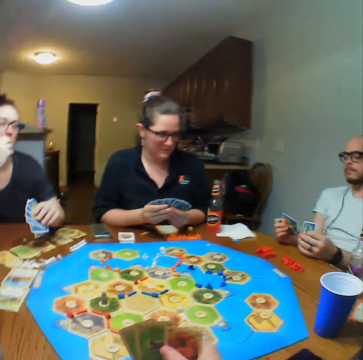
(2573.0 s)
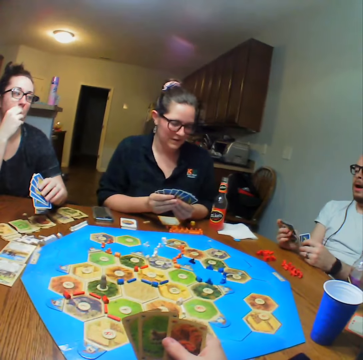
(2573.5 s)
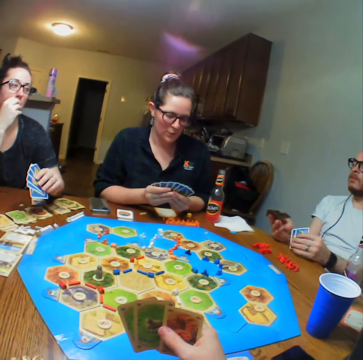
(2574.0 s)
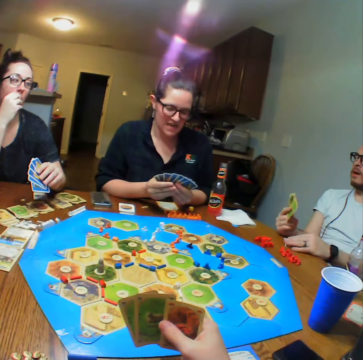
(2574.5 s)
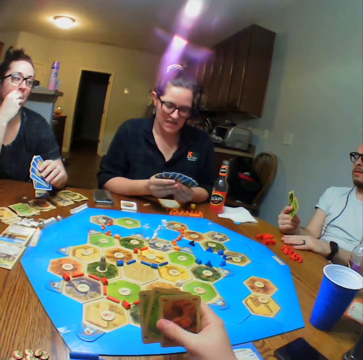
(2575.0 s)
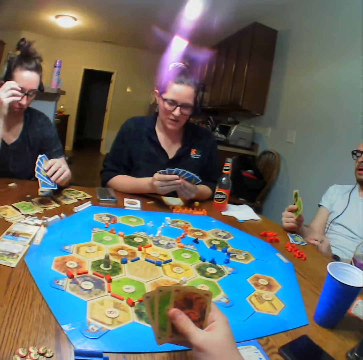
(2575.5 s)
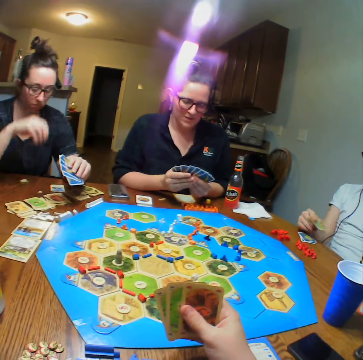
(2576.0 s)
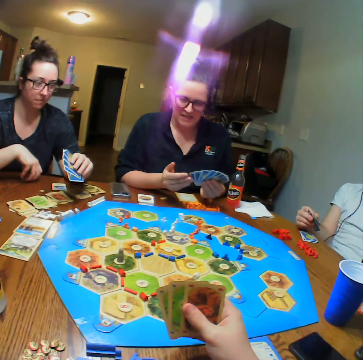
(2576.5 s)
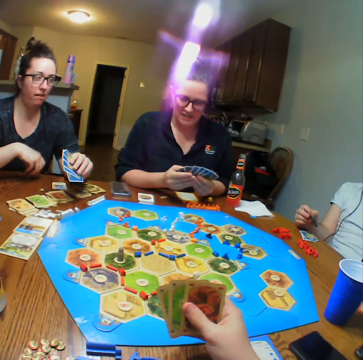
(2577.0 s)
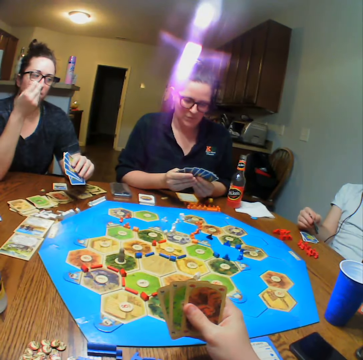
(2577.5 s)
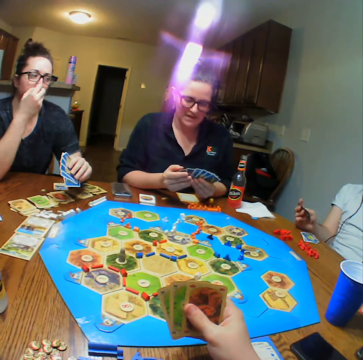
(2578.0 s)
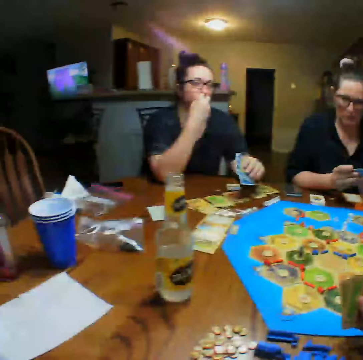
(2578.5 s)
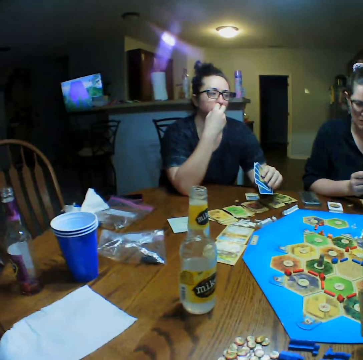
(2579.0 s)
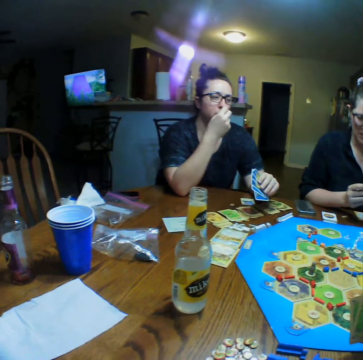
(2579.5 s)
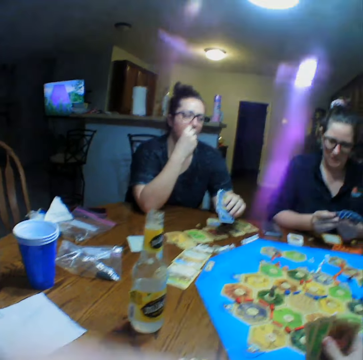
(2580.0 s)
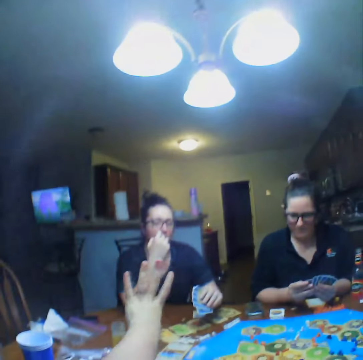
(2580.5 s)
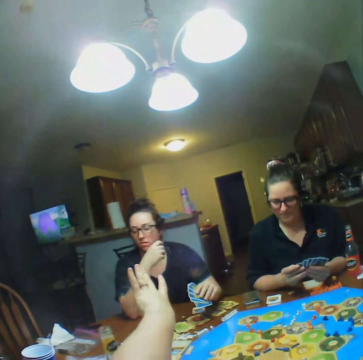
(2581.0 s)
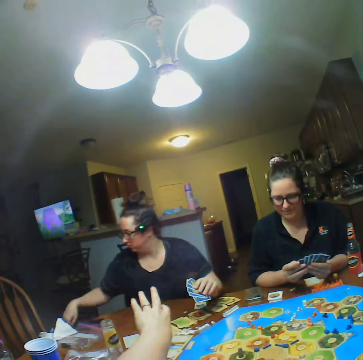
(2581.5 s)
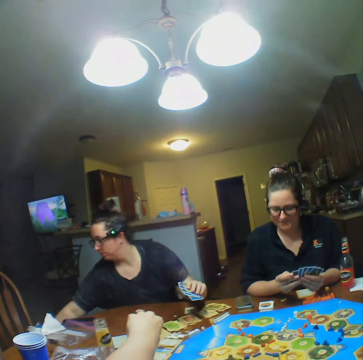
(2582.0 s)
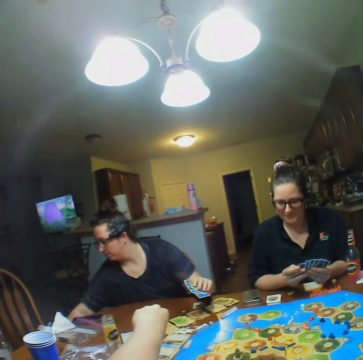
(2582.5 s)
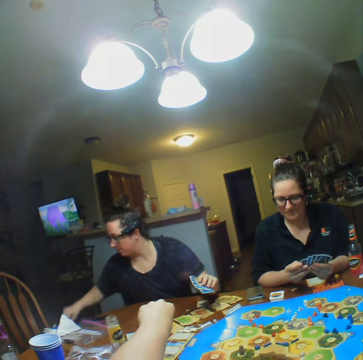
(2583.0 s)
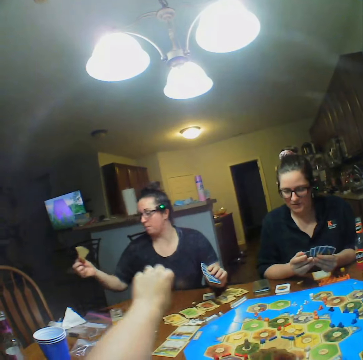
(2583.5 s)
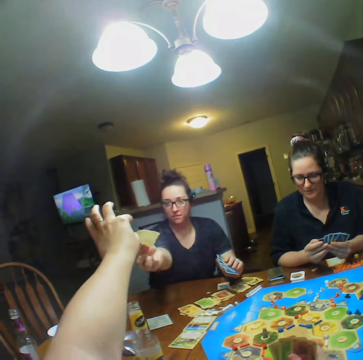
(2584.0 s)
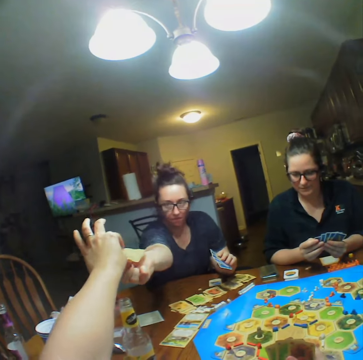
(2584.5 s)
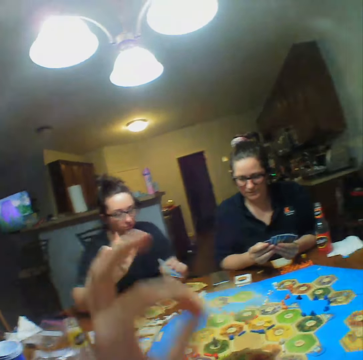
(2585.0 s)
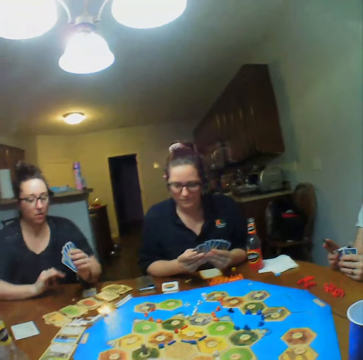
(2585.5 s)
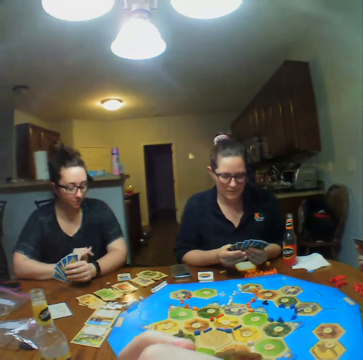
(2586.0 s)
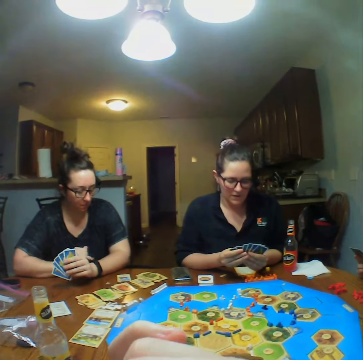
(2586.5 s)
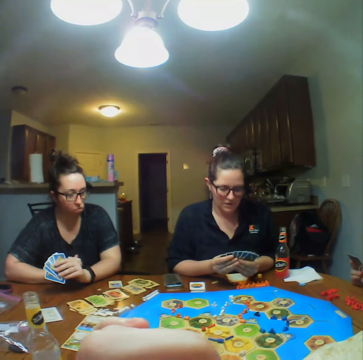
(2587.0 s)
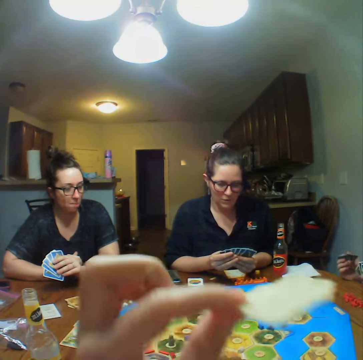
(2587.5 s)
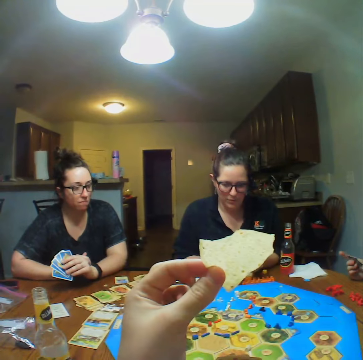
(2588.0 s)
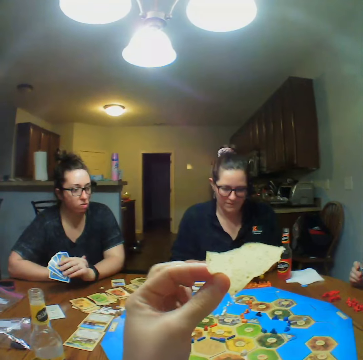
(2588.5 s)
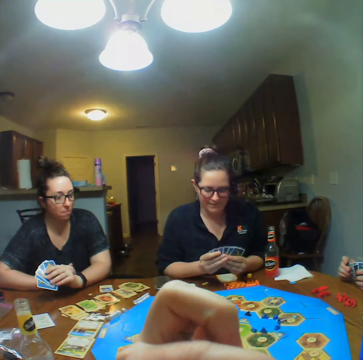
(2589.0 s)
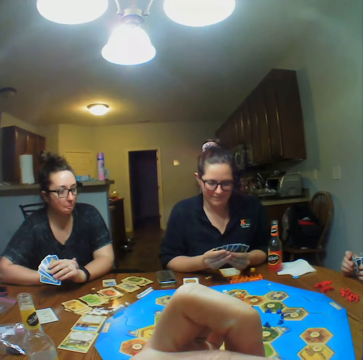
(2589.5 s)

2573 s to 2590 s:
A man talks. A person places down a card. The camera wearer looks at a lady. They request crisps. The lady dips her hand in a bag. The lady picks up a snack. The lady gives the snack to the camera wearer. The camera wearer eats the crisps.

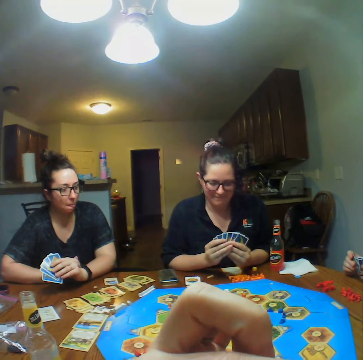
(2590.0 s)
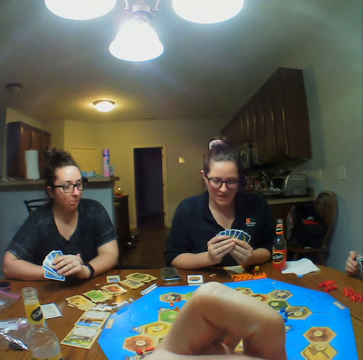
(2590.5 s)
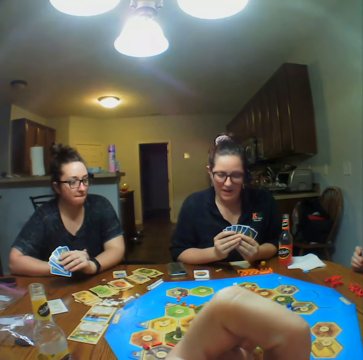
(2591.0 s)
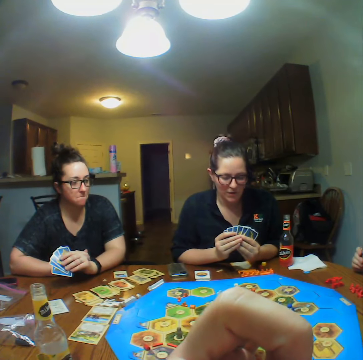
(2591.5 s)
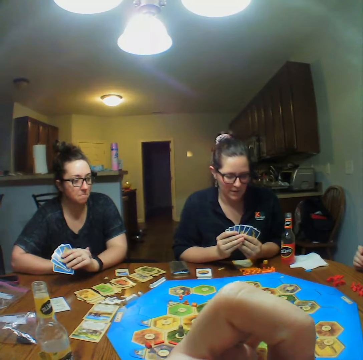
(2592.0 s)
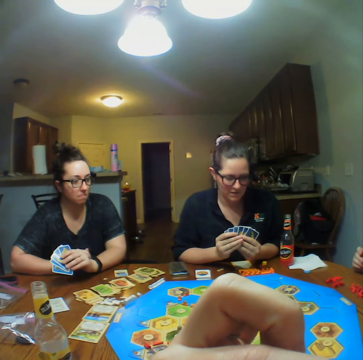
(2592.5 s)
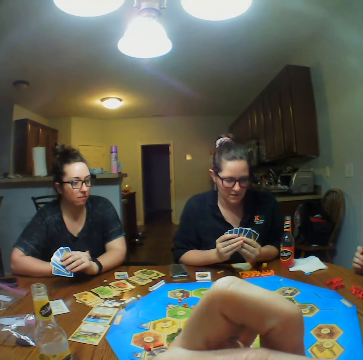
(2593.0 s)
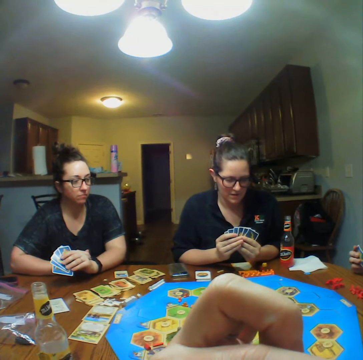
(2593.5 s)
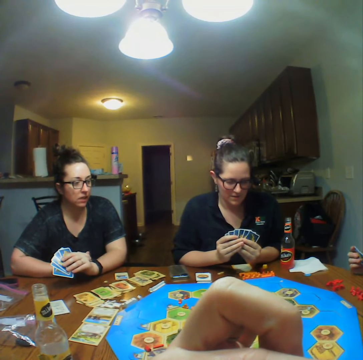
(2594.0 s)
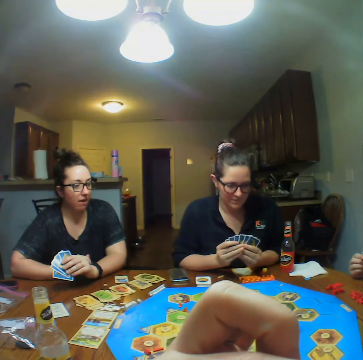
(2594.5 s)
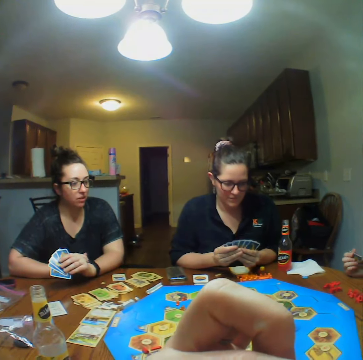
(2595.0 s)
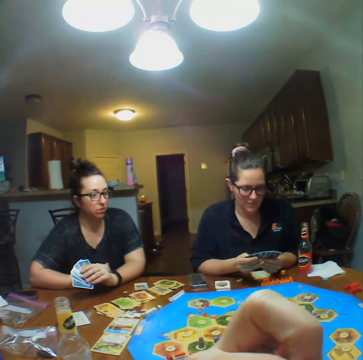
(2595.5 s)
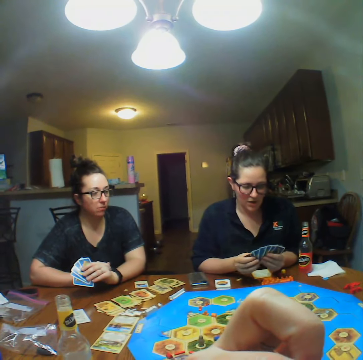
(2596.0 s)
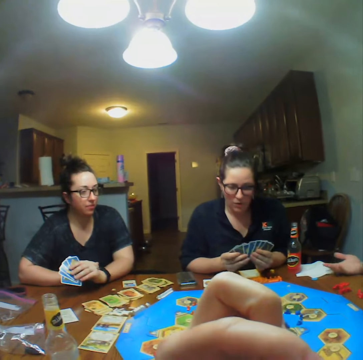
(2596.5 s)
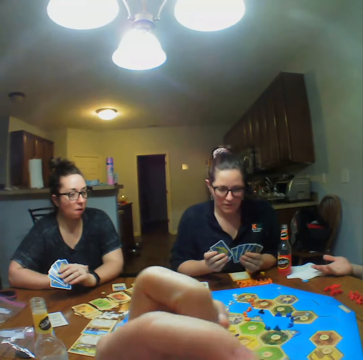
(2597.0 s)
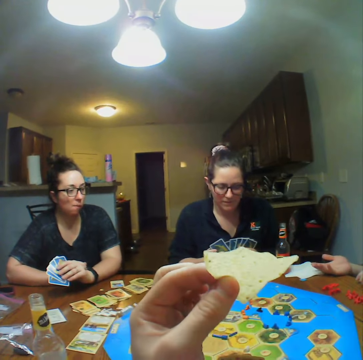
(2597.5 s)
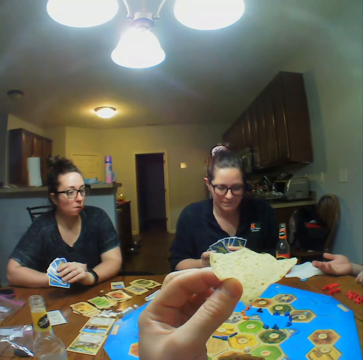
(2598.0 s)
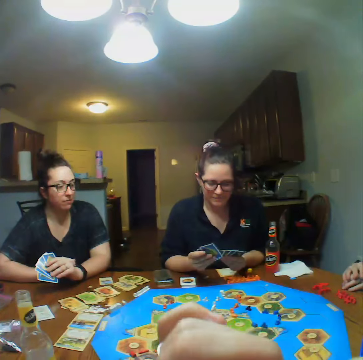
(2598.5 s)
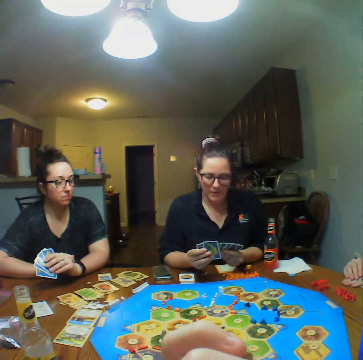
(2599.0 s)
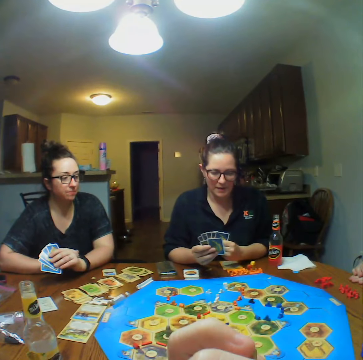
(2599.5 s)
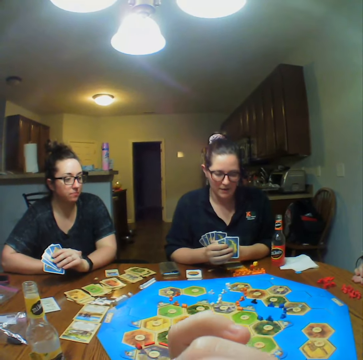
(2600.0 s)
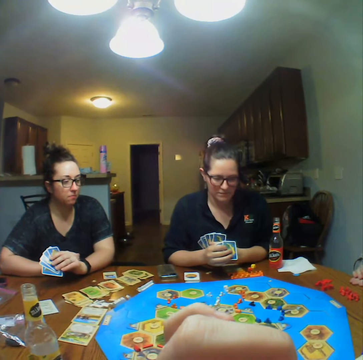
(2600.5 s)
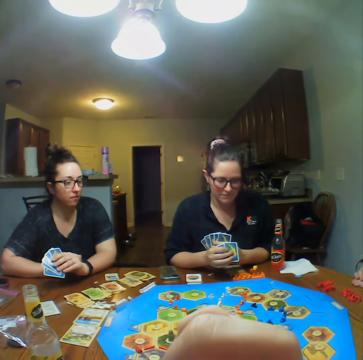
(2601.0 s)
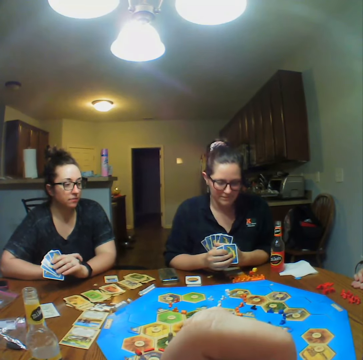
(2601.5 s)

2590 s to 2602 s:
A lady arranges cards on the hands. The lady looks at the cards.

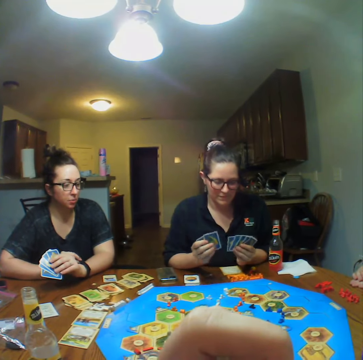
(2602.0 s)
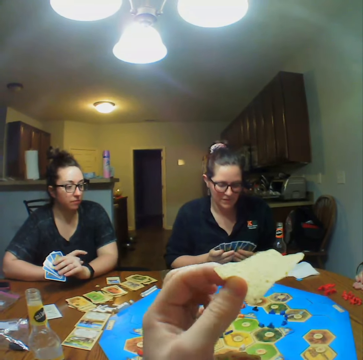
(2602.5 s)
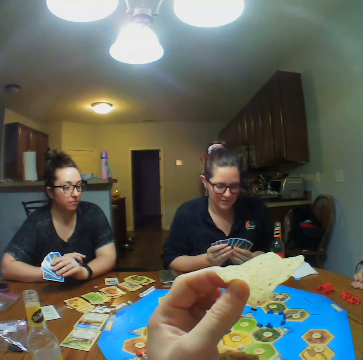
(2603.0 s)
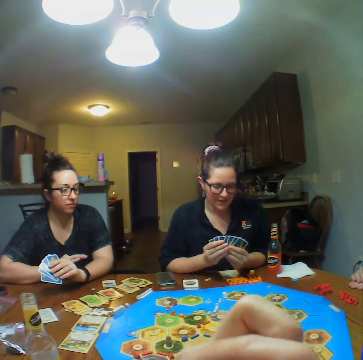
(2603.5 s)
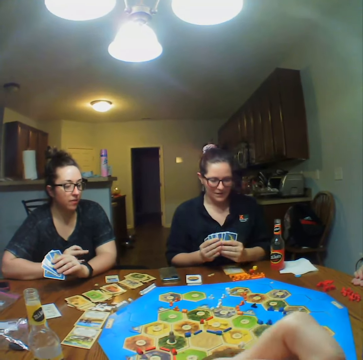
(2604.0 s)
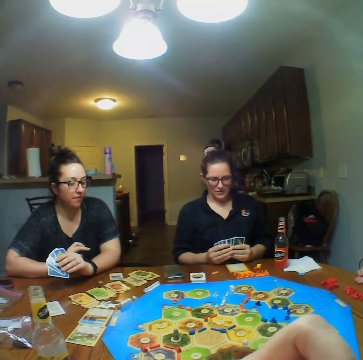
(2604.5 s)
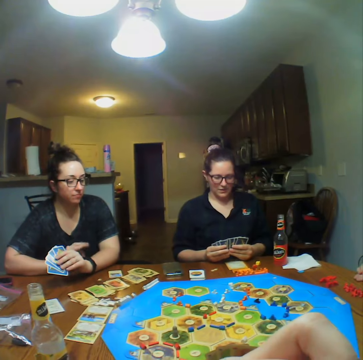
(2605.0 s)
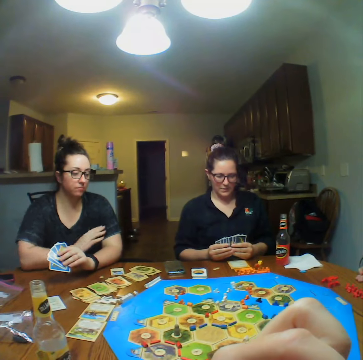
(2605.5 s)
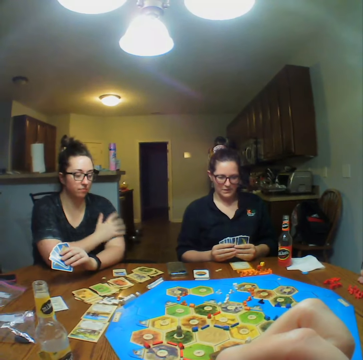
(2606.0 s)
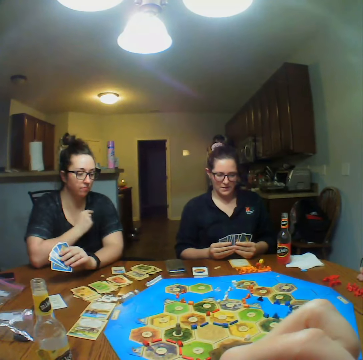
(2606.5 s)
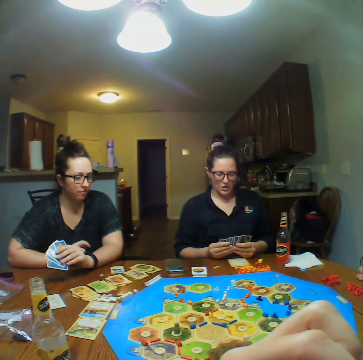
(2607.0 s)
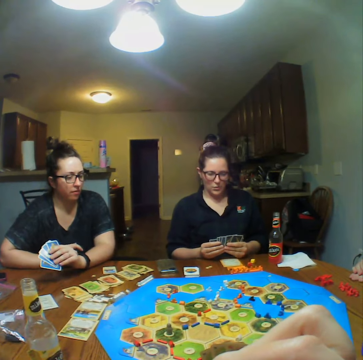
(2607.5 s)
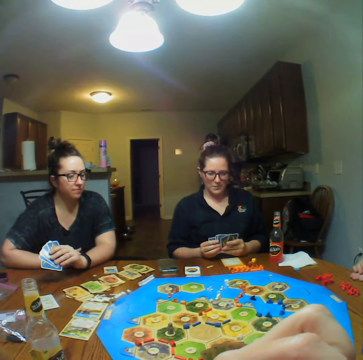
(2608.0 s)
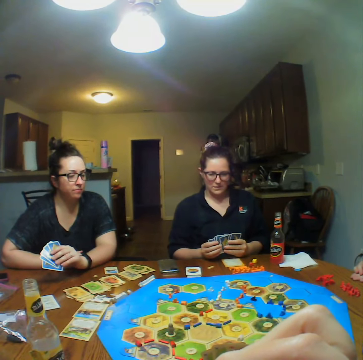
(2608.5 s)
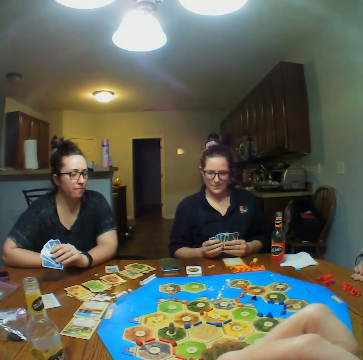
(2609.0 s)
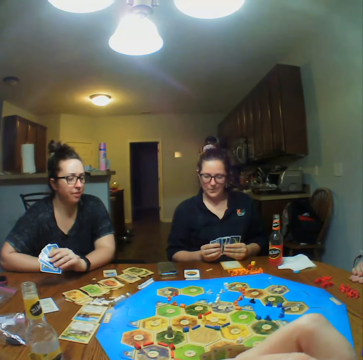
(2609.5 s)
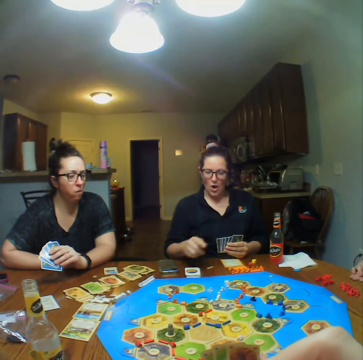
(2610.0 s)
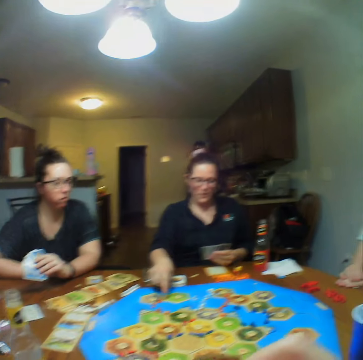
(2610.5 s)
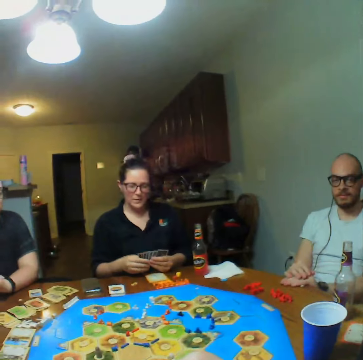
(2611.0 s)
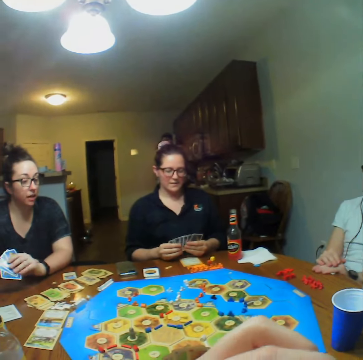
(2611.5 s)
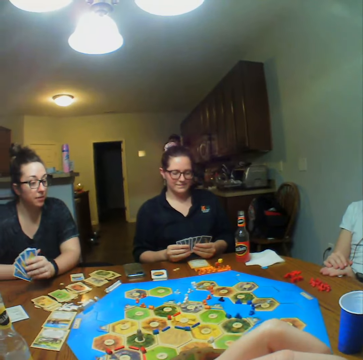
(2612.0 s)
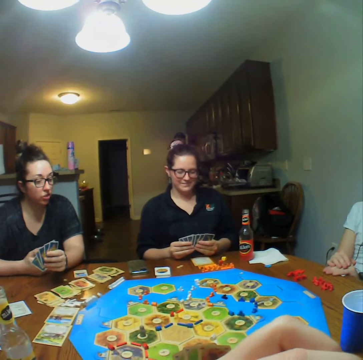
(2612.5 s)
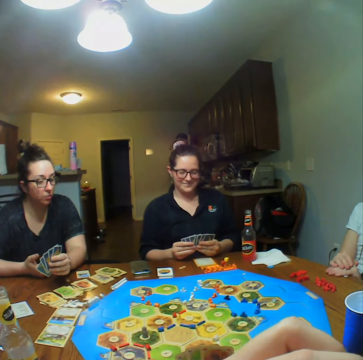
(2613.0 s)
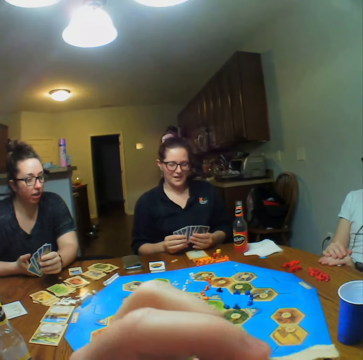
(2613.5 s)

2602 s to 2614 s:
A person scratches her cloth. Another person points at a board with her hand.
